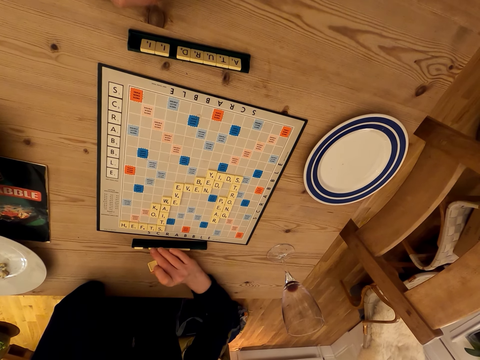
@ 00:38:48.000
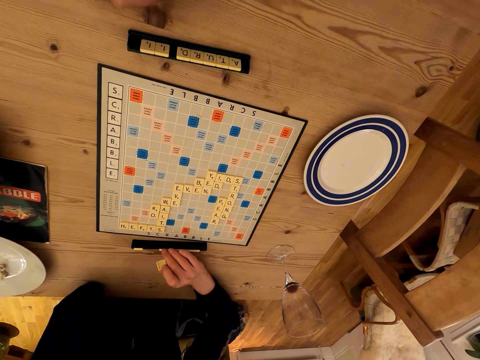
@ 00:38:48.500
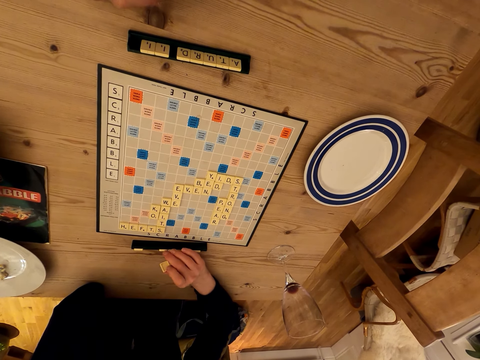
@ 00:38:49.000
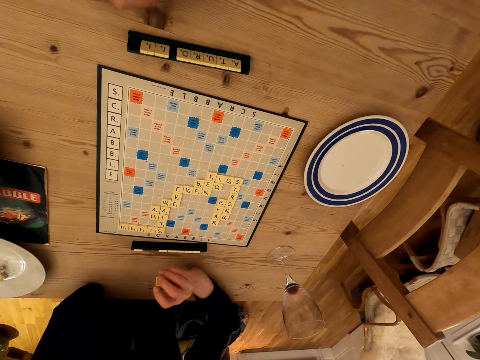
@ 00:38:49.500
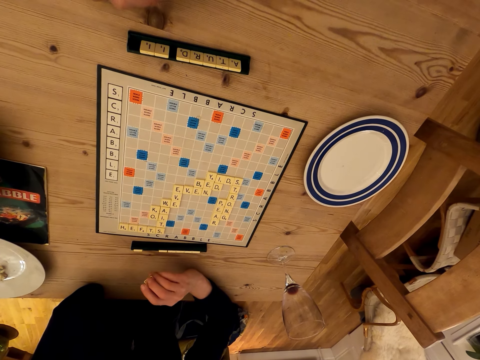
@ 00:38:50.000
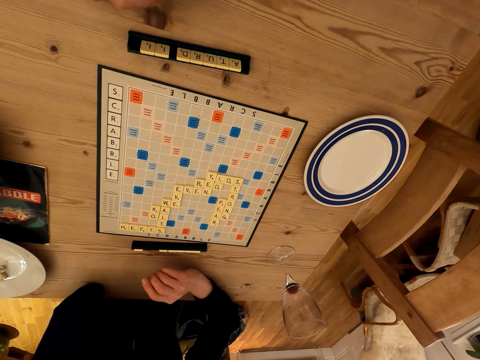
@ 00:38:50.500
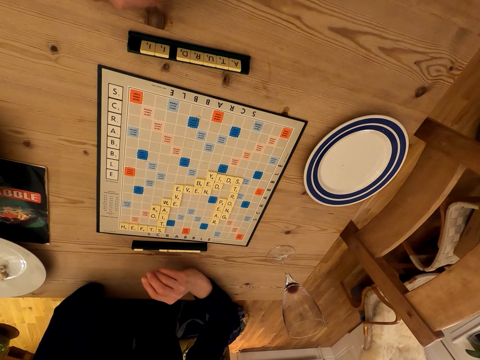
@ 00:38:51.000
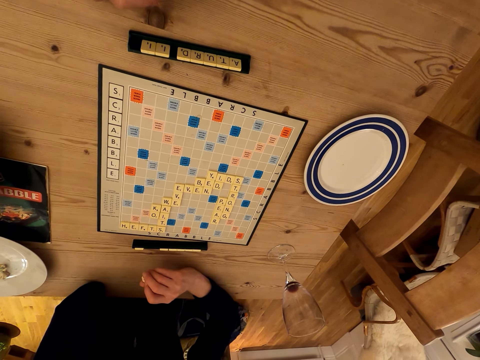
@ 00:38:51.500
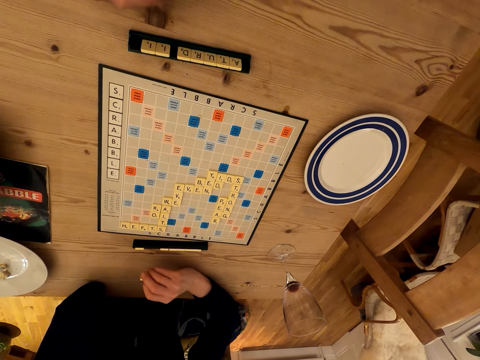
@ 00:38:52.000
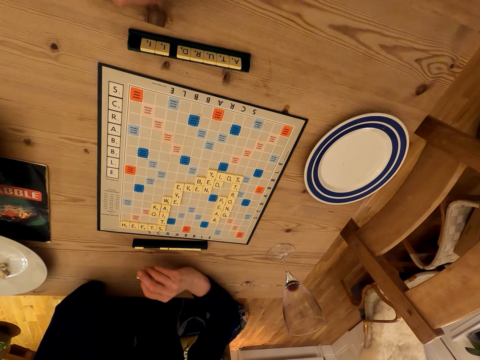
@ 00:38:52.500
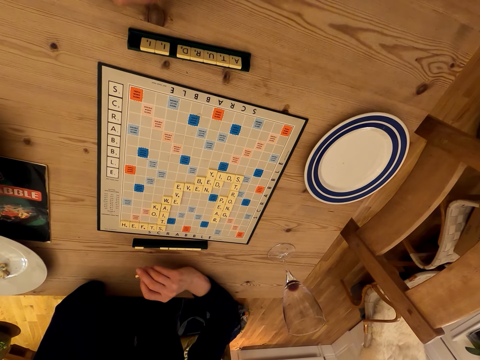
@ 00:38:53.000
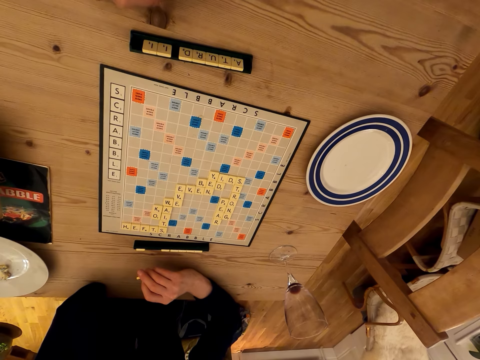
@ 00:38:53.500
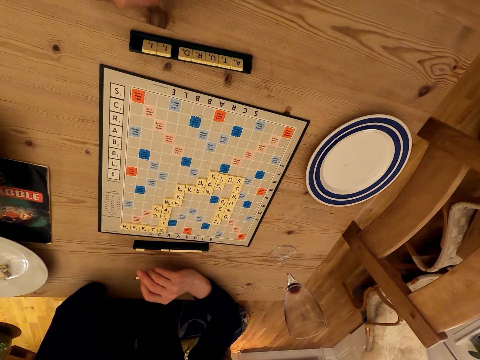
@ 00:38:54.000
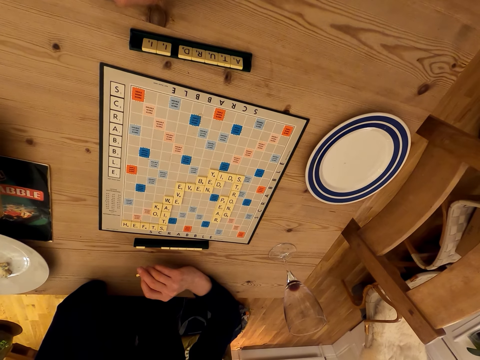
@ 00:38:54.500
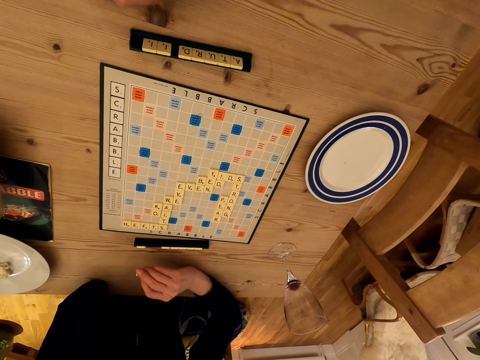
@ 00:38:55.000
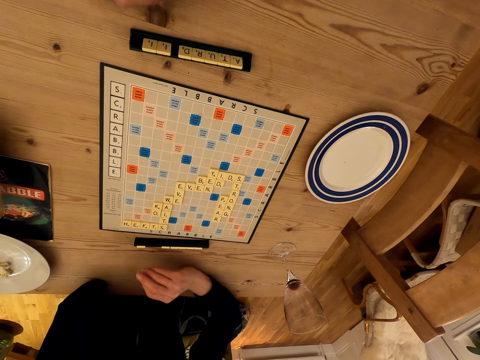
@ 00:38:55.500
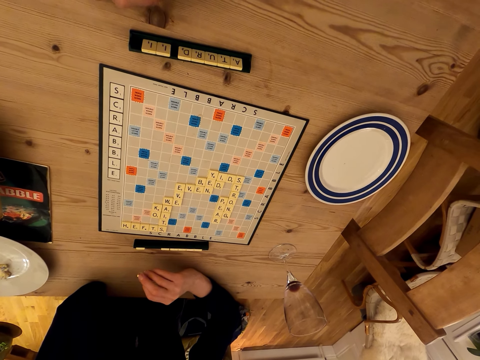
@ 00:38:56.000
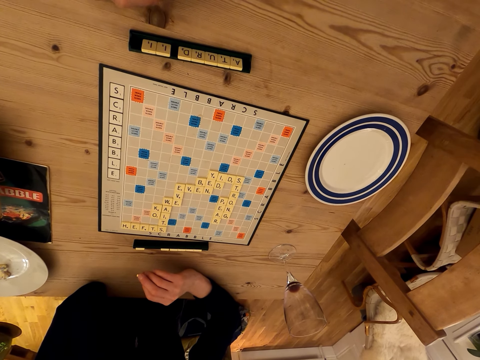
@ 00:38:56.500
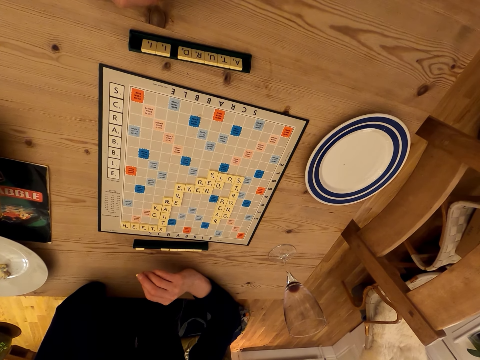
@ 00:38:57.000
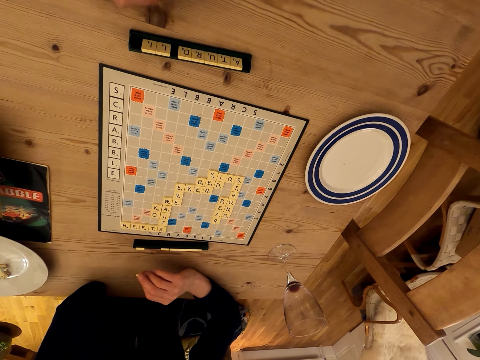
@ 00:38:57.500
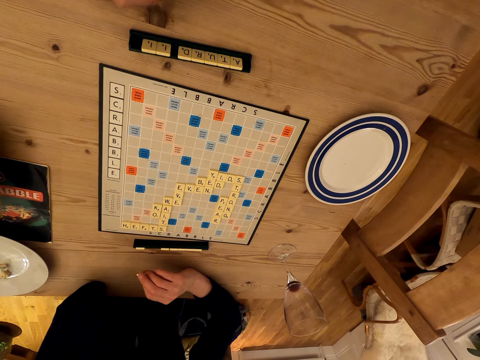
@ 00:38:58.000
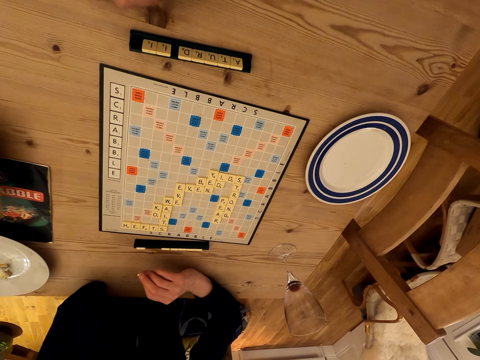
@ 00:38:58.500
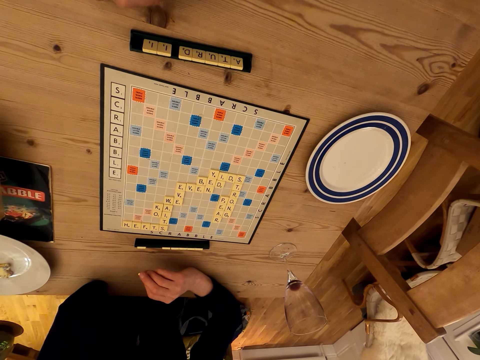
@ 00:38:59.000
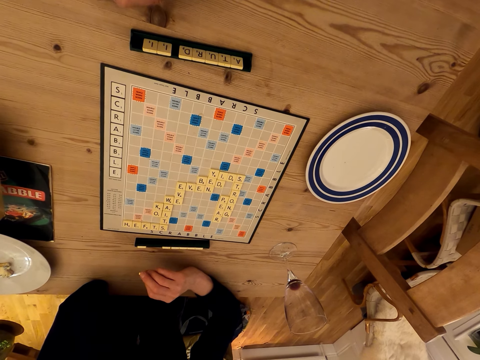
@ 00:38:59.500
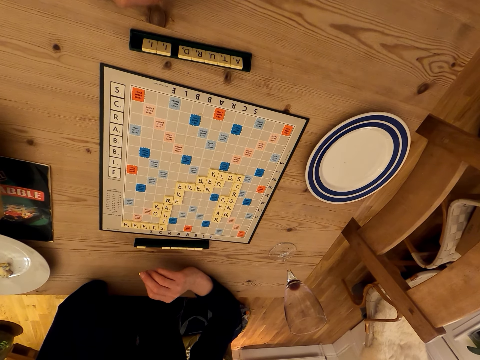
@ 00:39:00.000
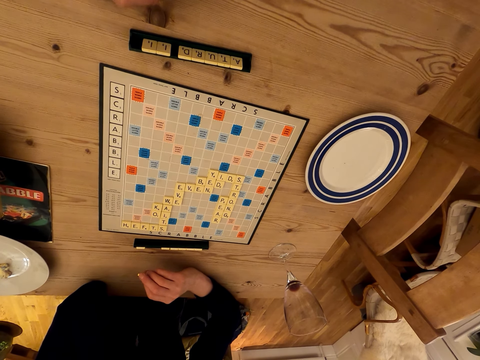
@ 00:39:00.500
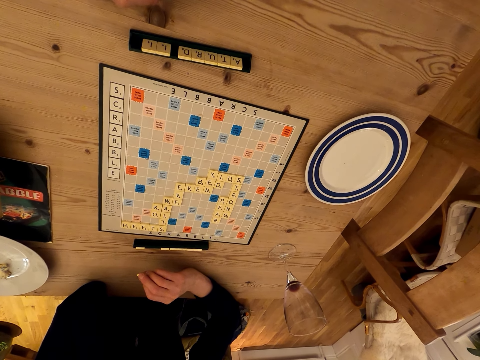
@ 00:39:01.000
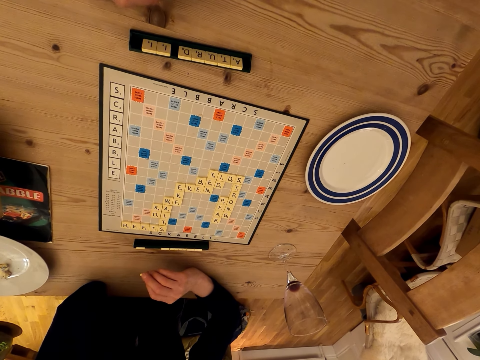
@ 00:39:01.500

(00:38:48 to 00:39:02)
A person moves the tiles on the scrabble tile holder. The camera wearer looks at the scrabble board.

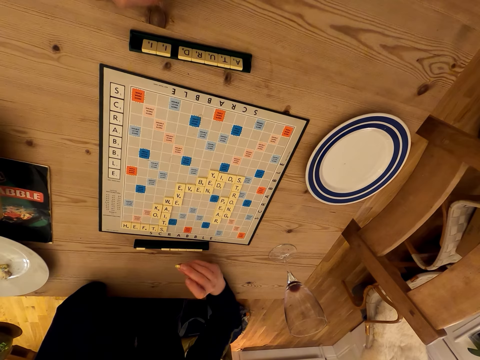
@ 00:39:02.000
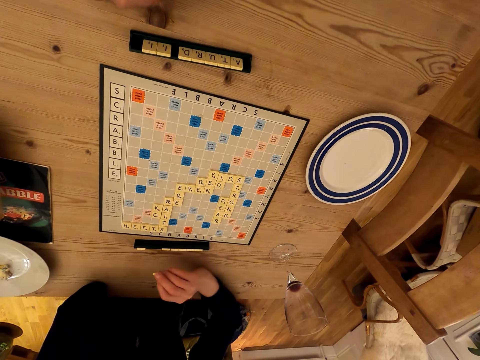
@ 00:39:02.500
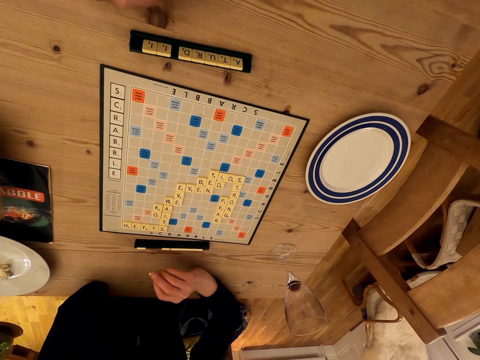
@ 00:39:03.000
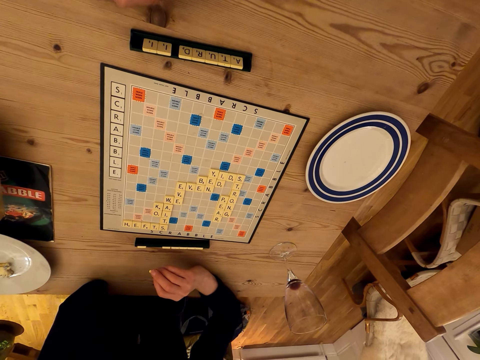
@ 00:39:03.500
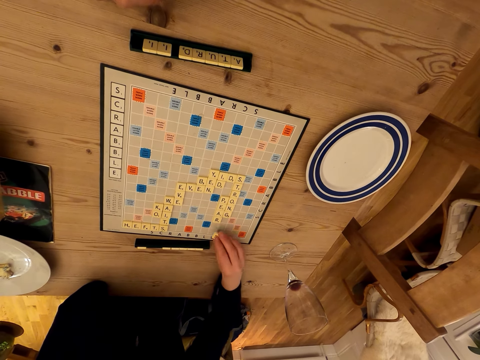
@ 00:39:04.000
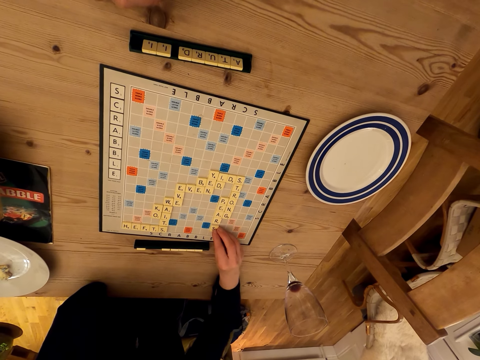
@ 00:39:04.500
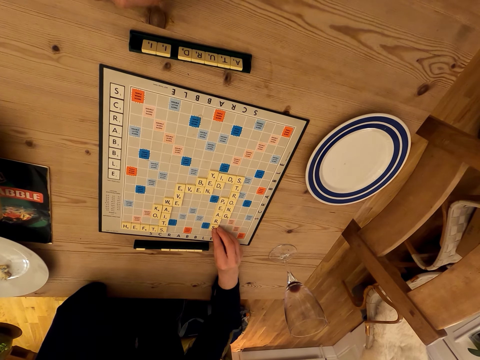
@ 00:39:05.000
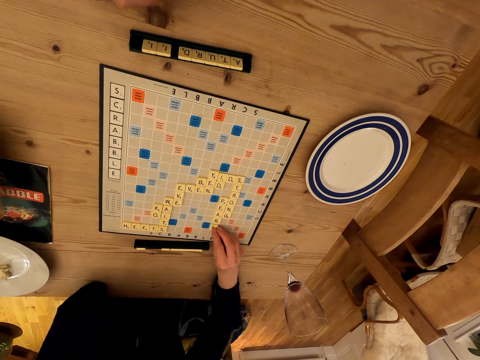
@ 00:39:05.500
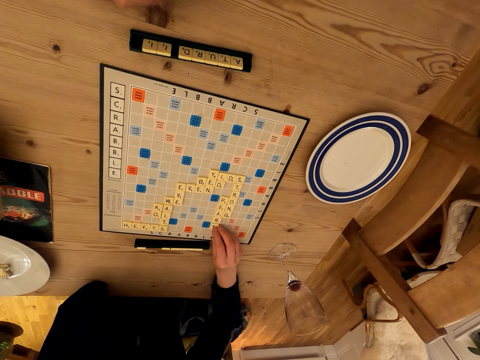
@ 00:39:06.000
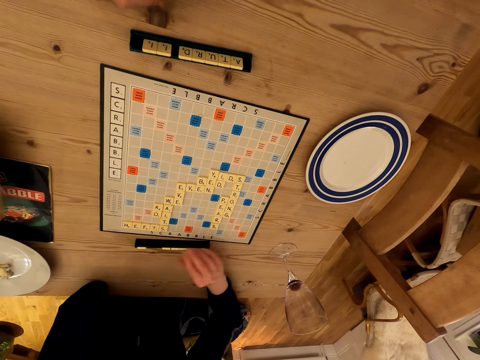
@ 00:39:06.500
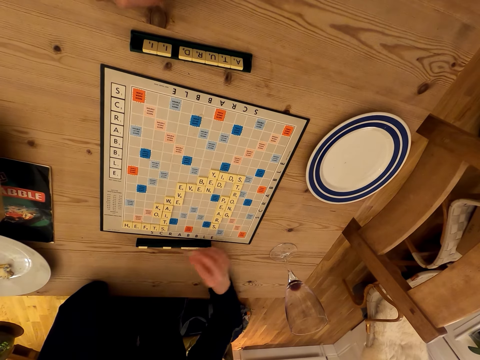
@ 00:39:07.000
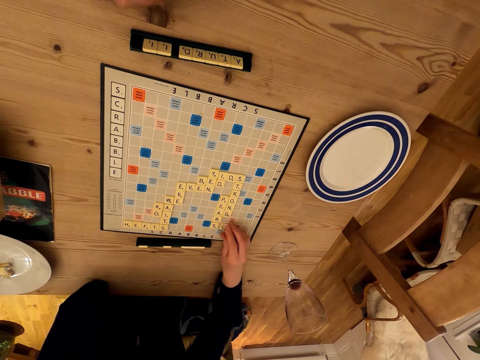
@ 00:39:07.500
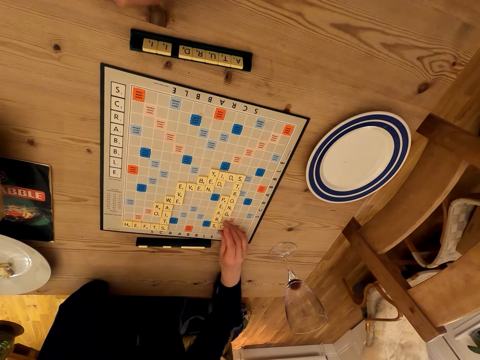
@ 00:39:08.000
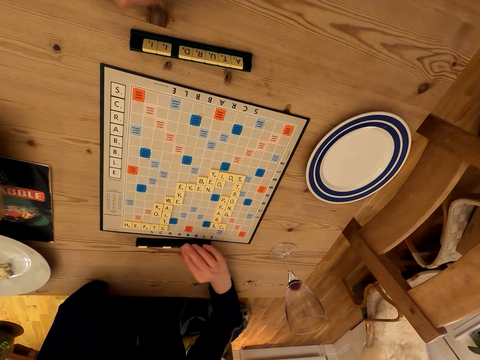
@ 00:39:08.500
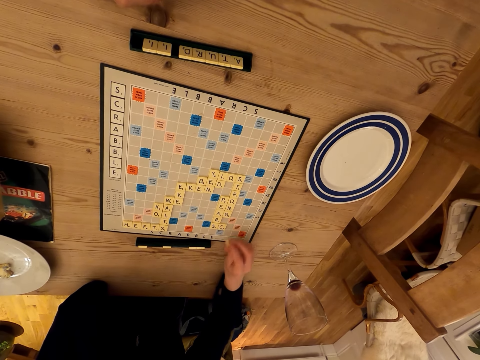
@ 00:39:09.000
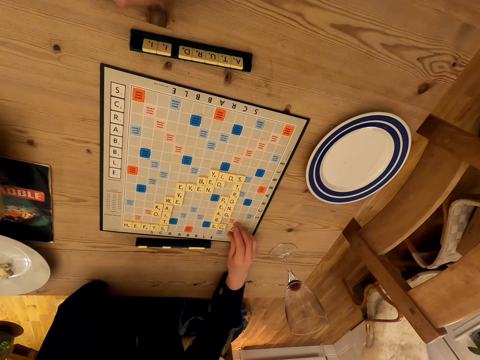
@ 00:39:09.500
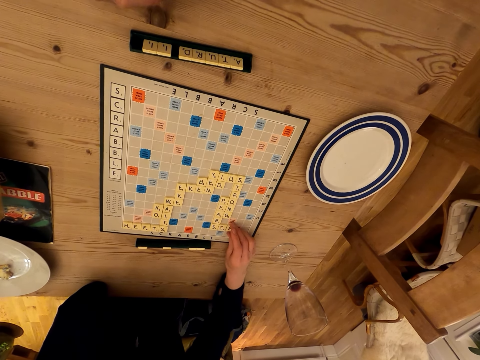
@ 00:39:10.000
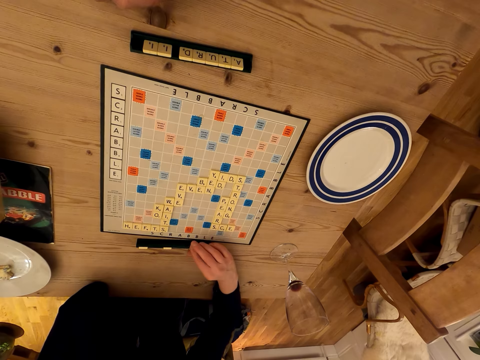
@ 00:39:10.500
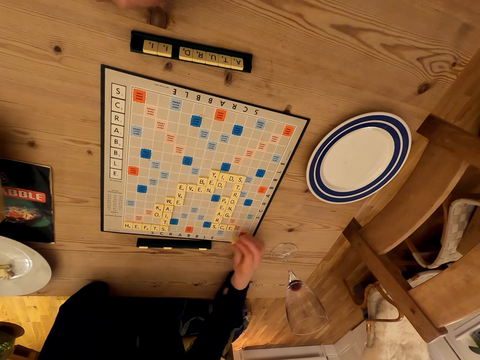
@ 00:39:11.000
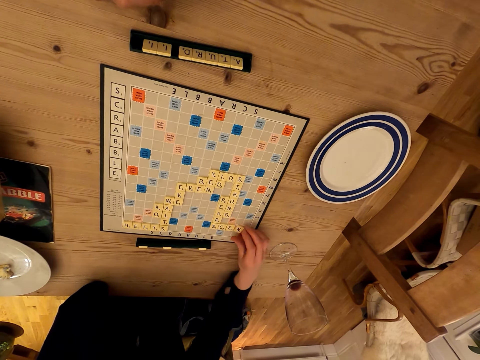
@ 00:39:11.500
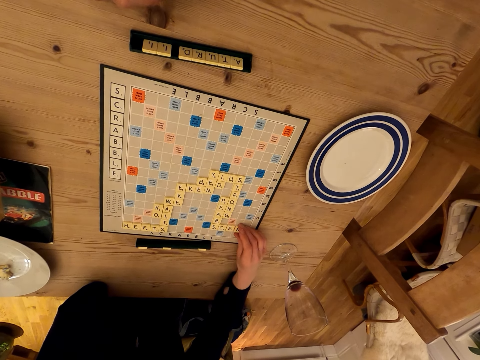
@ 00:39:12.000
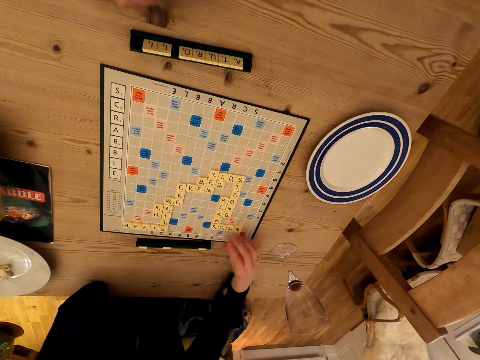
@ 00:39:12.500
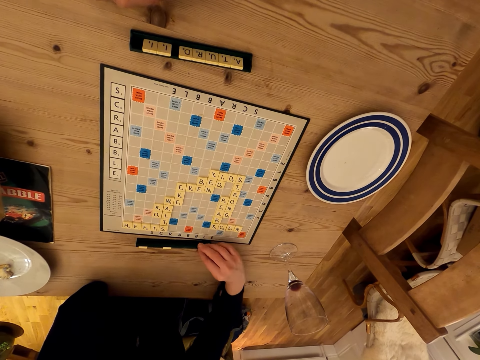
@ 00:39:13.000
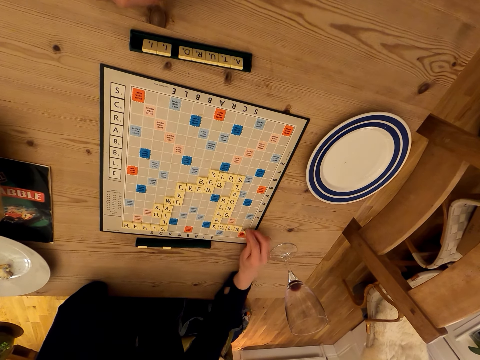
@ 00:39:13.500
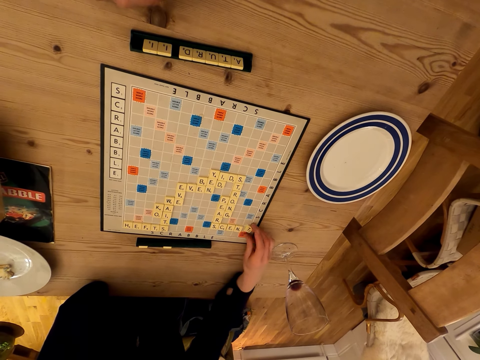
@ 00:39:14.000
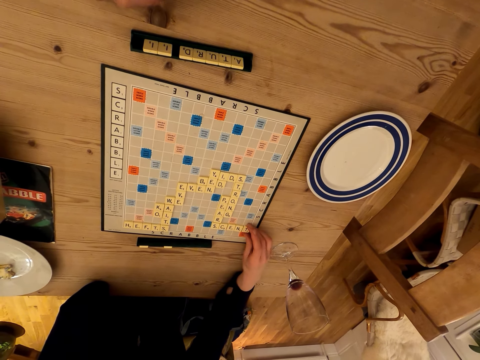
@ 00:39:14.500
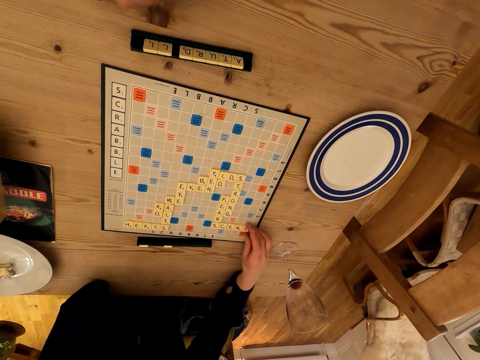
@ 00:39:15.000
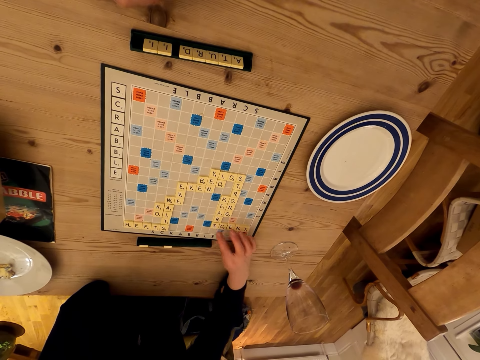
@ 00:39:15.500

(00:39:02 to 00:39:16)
A person plays scrabble, picks a scrabble tile, plays scrabble, picks a scrabble tile, plays scrabble, picks a scrabble tile, plays scrabble, picks a scrabble tile, and plays scrabble.
